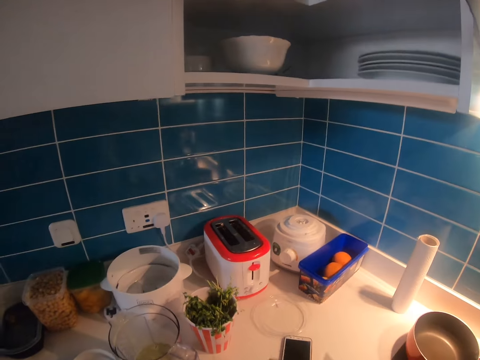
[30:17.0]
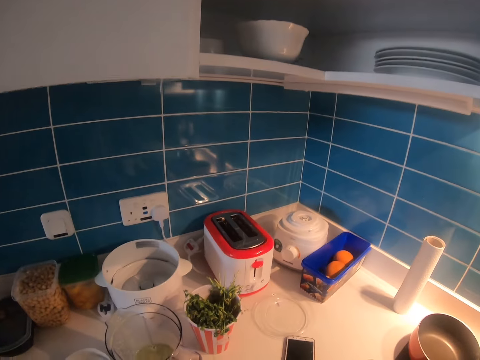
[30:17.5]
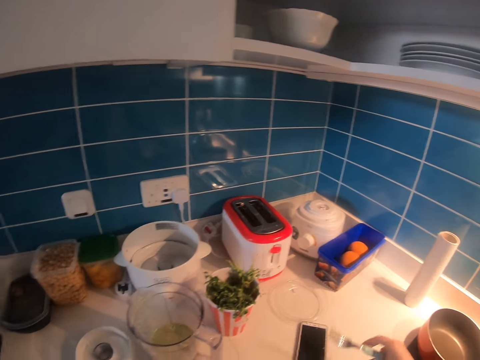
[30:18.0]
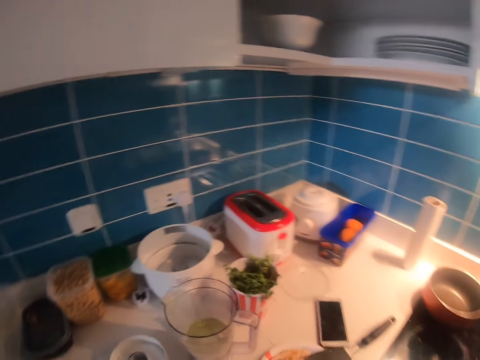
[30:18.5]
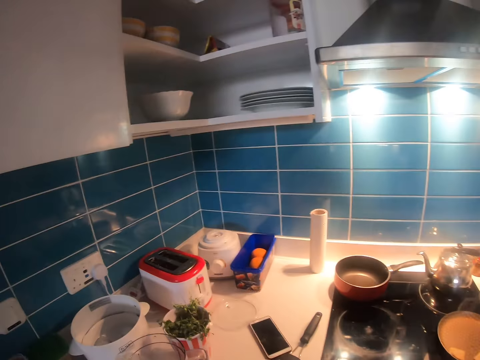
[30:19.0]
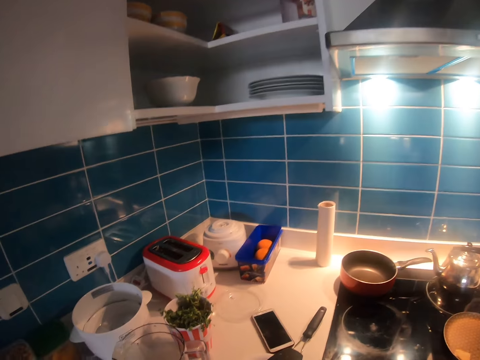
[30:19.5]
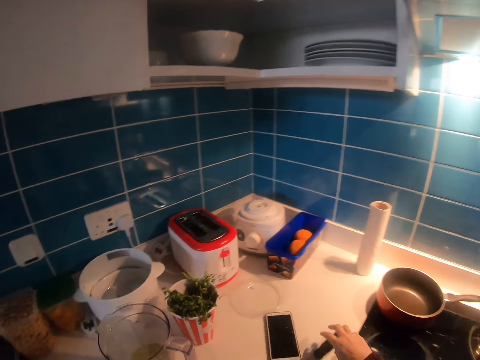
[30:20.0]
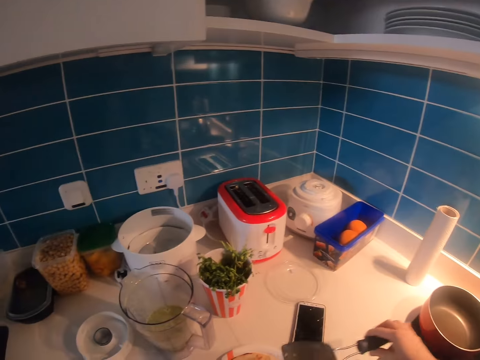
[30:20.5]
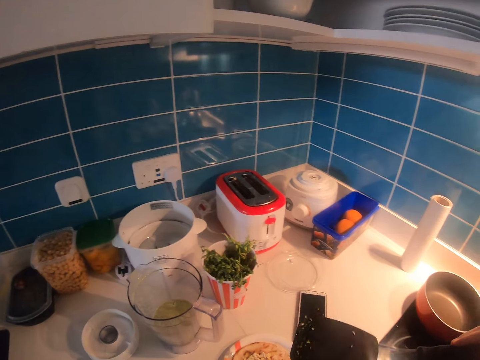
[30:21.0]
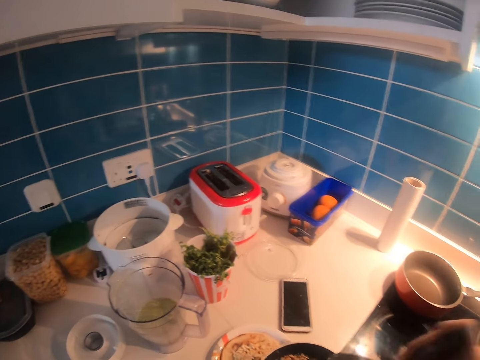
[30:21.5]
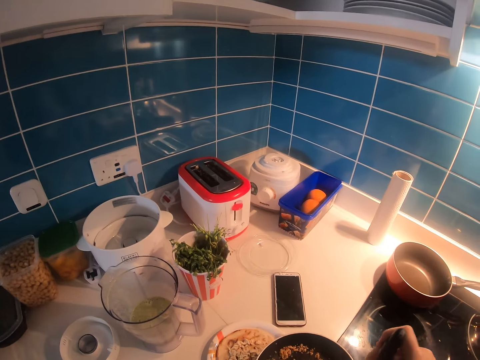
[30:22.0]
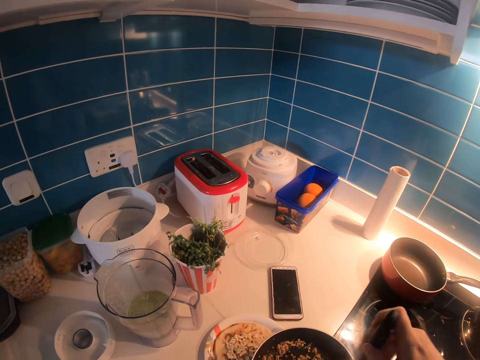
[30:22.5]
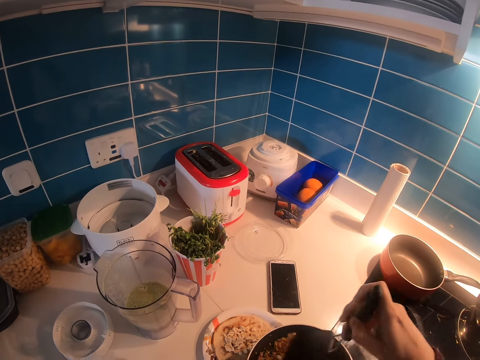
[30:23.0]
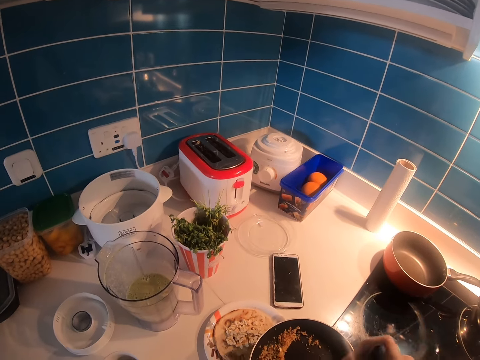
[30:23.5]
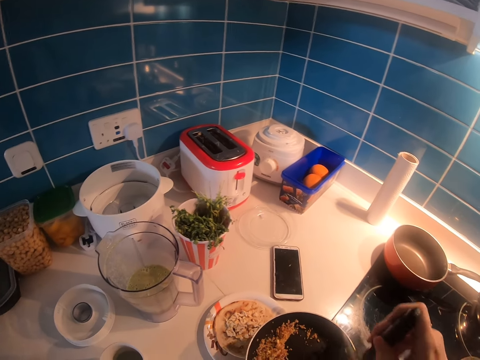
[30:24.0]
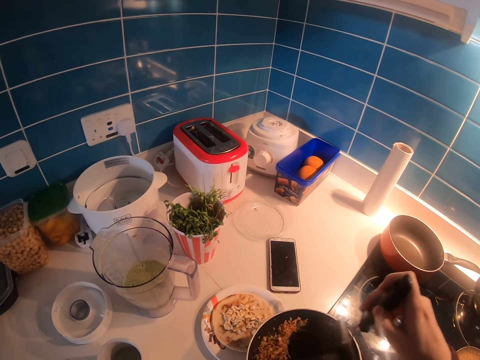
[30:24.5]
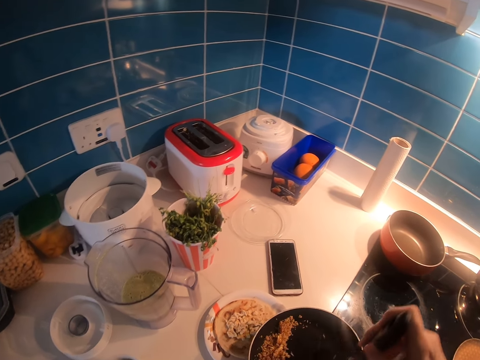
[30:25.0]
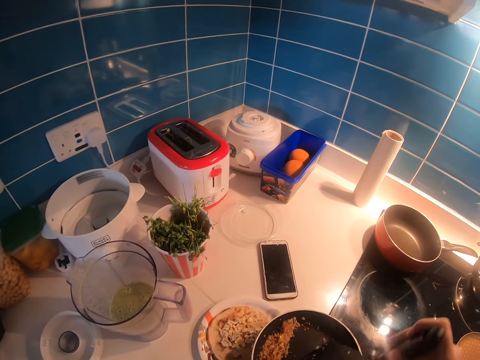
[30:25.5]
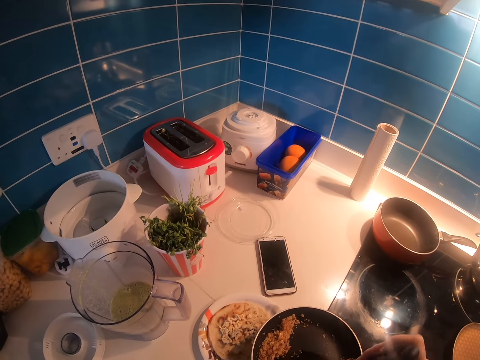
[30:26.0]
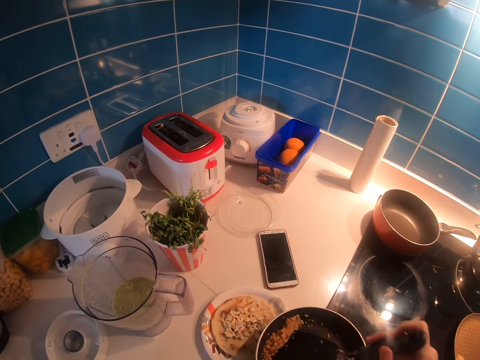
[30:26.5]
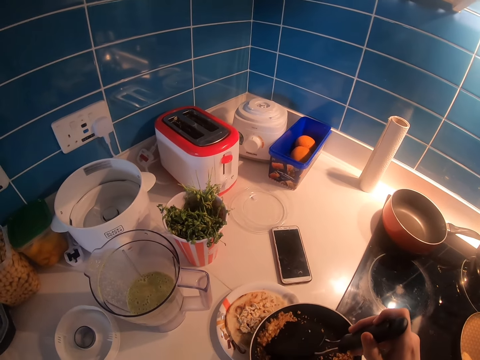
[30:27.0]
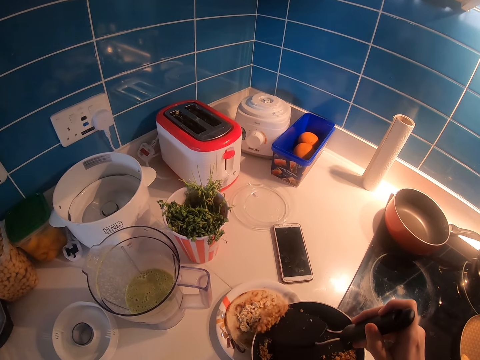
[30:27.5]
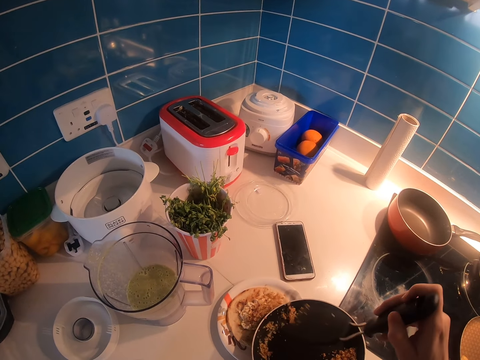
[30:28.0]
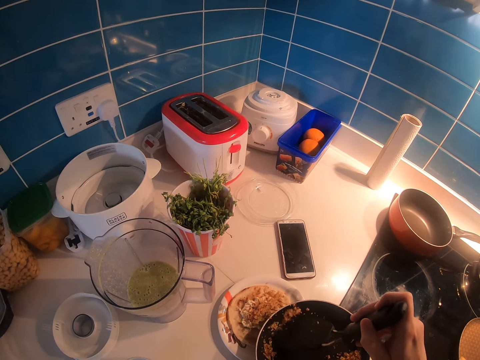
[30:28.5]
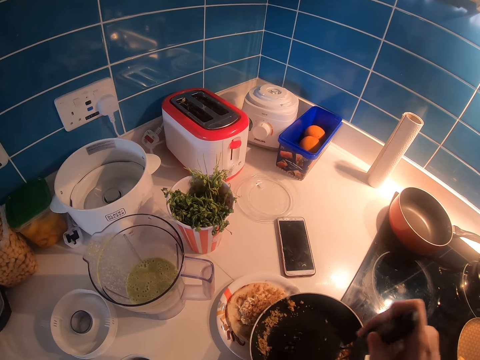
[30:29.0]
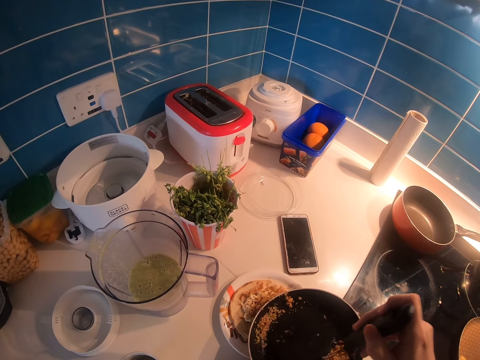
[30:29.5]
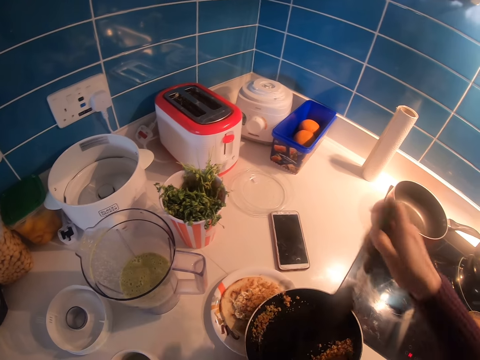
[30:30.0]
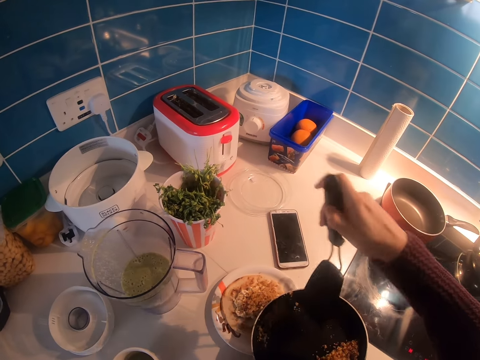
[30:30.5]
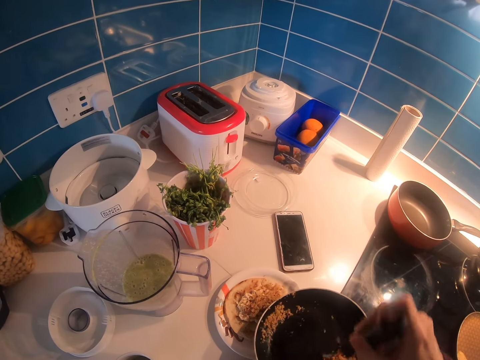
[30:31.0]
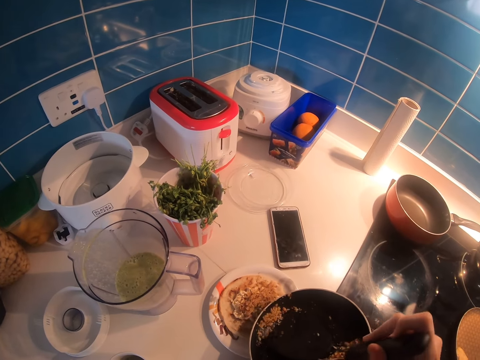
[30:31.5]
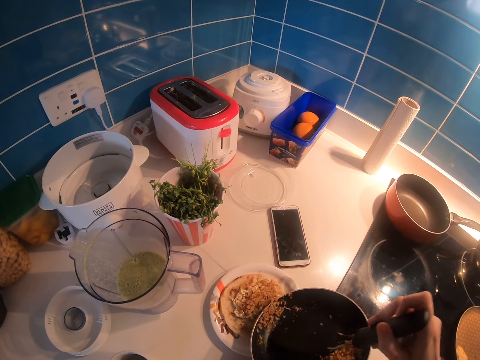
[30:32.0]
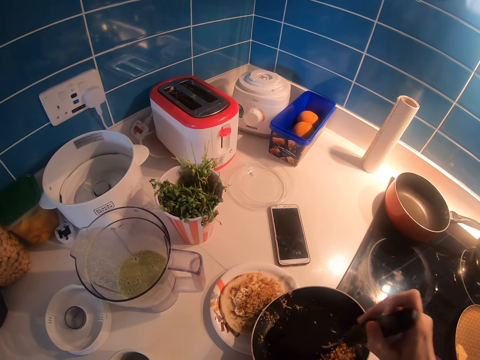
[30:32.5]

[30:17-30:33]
The camera wearer looks around. They pick up the spatula from the counter top. They mix something in the frying pan. They rub the frying pan with the spatula. They pour food on the plate.

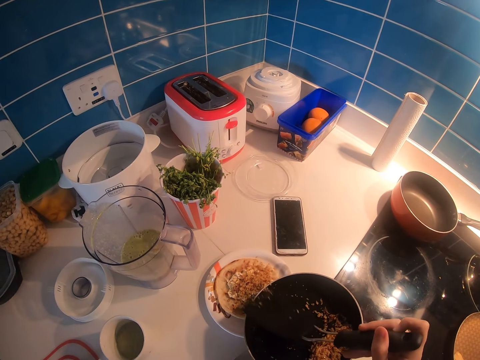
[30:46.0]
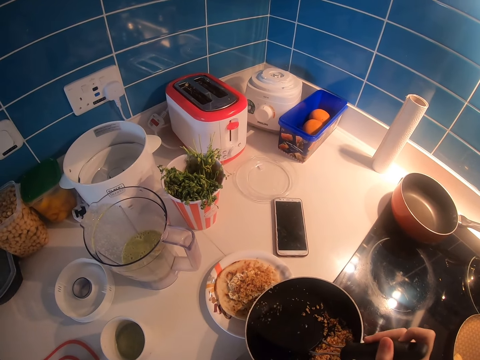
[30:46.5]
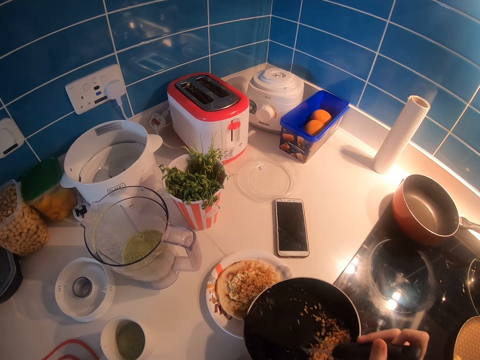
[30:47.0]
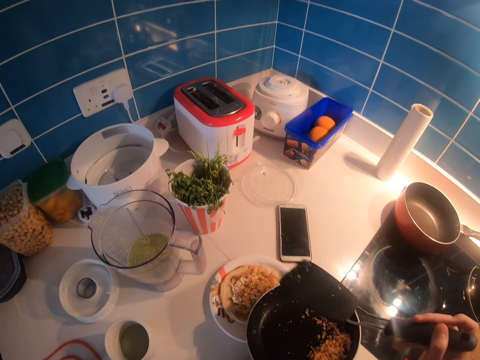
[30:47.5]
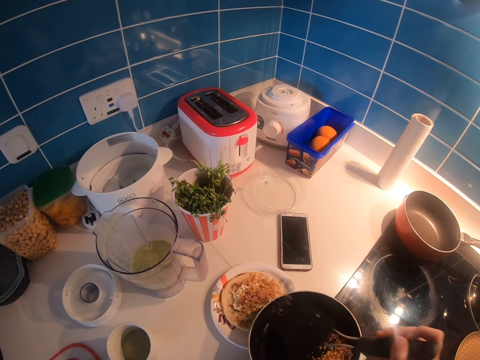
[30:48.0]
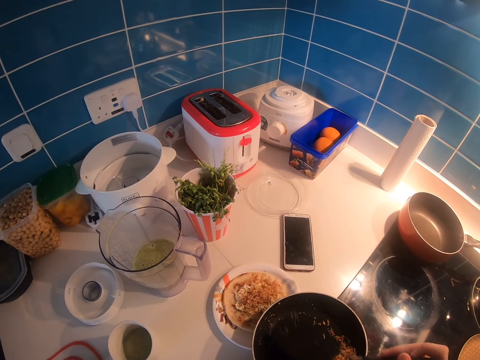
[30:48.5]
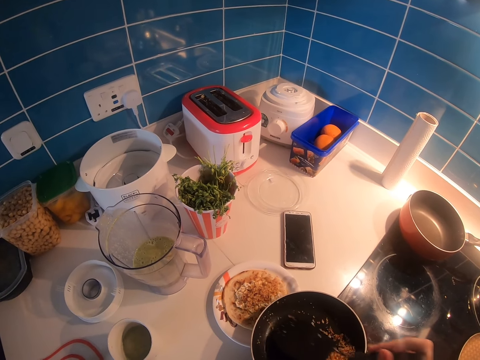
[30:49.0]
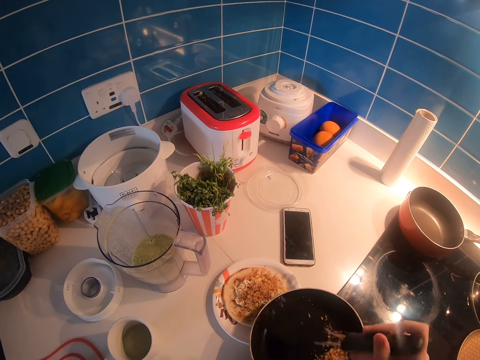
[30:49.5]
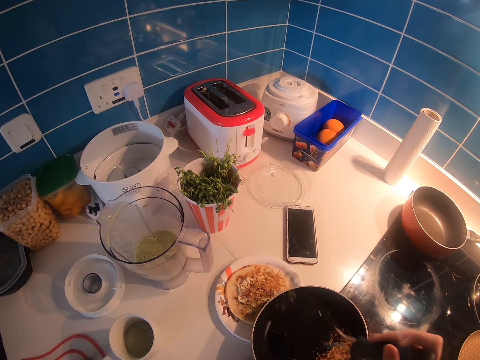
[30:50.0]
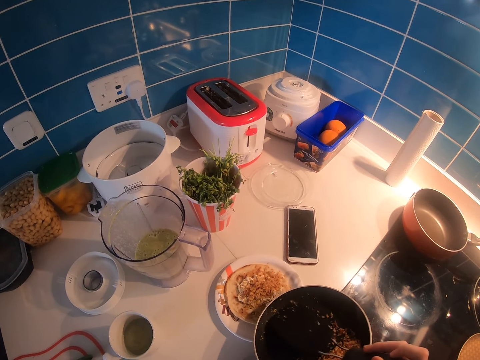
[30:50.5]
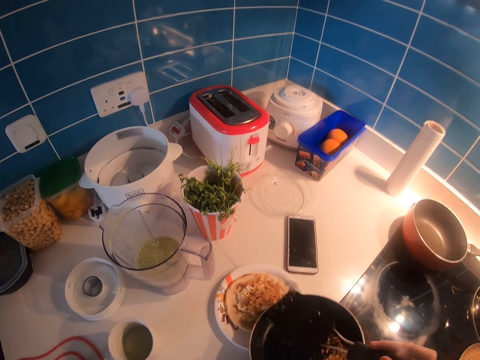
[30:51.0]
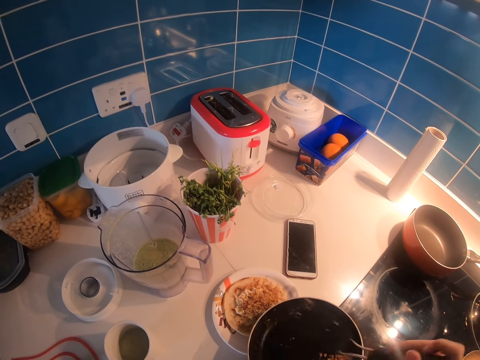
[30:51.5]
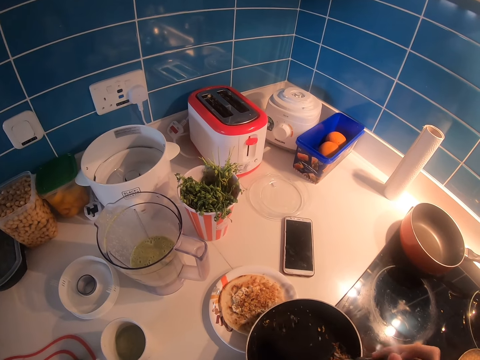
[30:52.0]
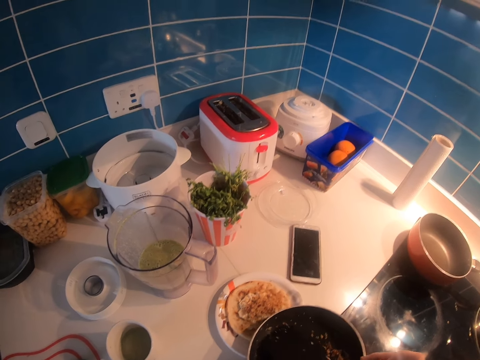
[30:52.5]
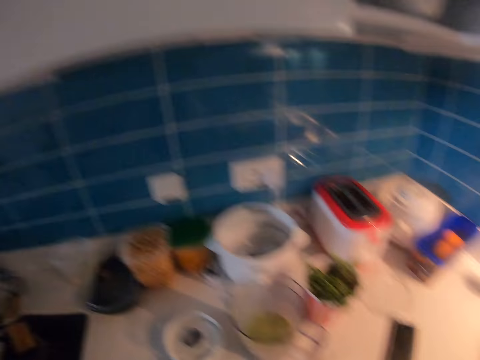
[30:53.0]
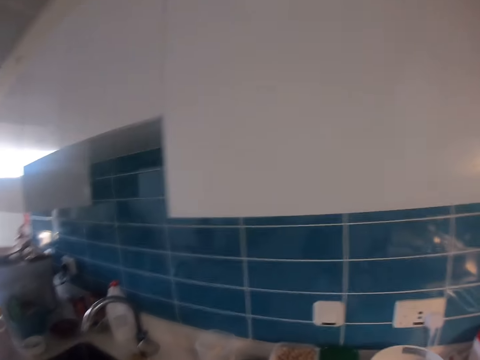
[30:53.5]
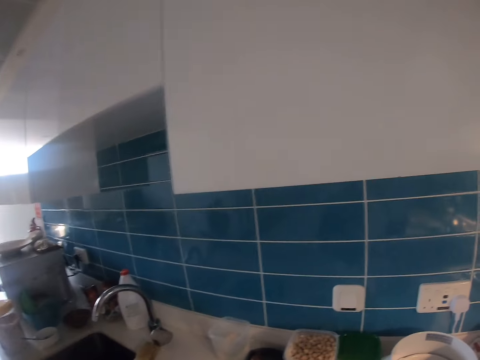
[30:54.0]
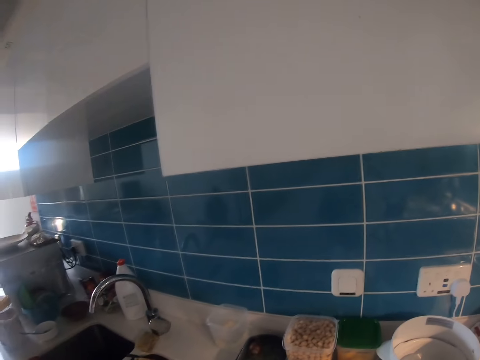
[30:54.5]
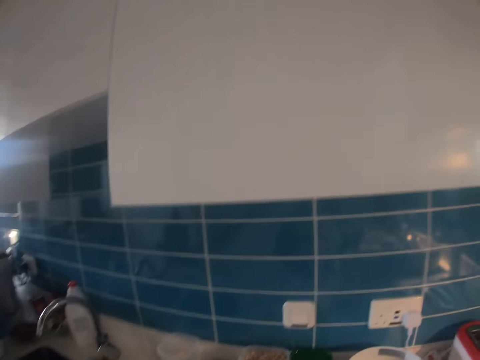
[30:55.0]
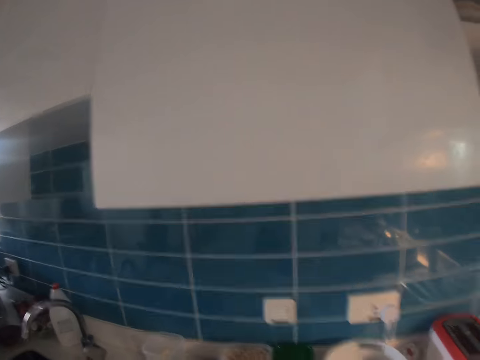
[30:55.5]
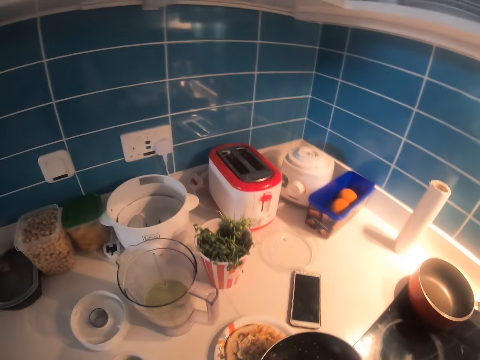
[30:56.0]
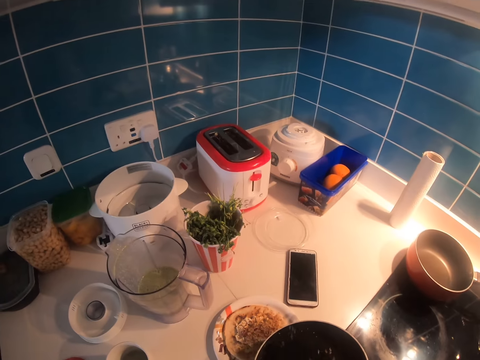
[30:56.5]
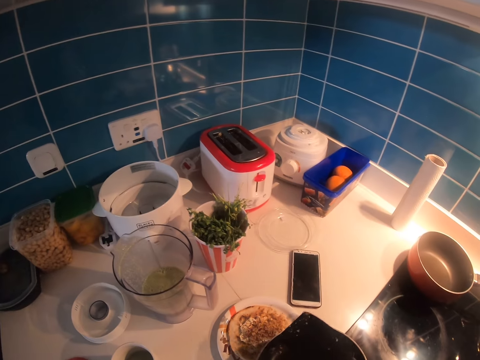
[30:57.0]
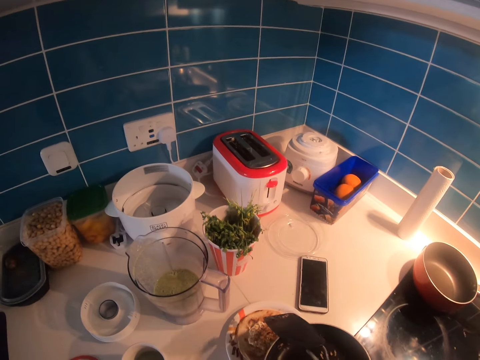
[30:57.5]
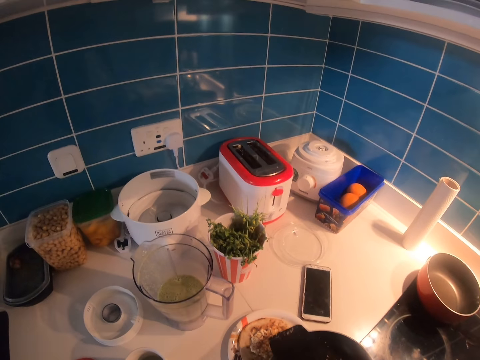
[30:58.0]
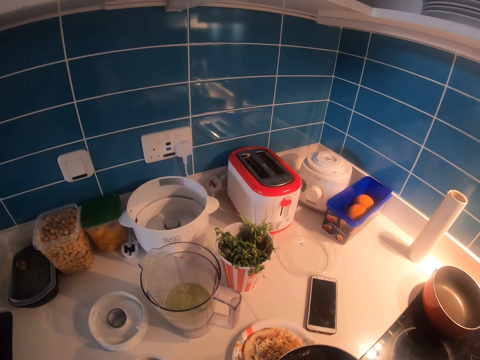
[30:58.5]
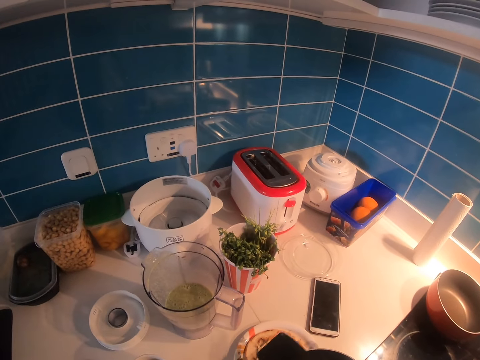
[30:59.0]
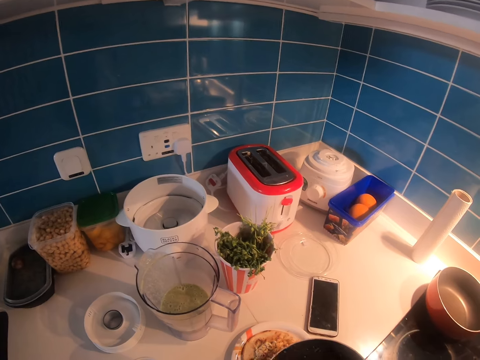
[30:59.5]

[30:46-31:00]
The camera wearer scratches a pan with a spoon. They look around. They scratch the pan with the spoon. They wipe the spoon on the pan.
